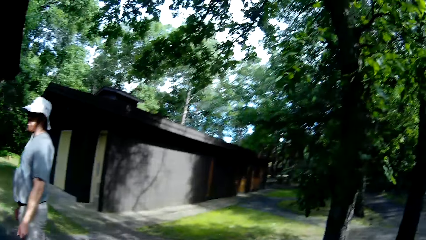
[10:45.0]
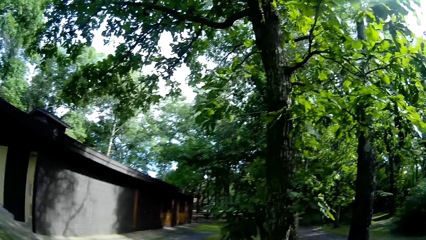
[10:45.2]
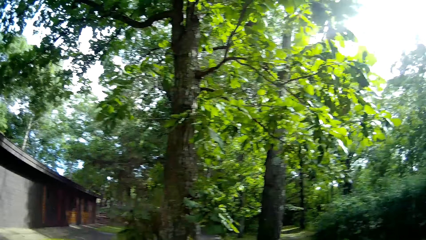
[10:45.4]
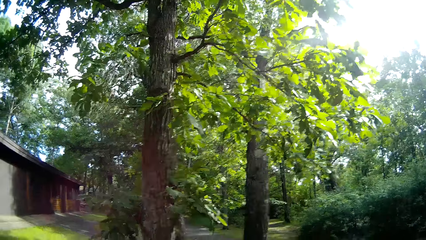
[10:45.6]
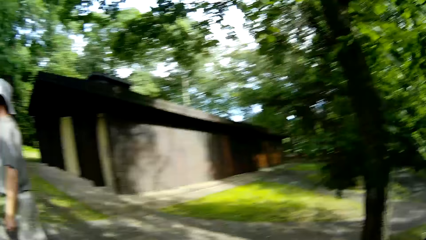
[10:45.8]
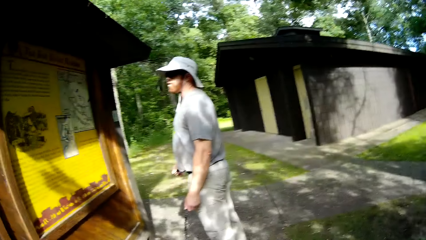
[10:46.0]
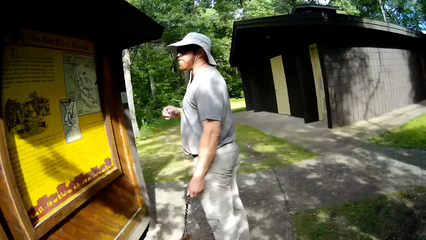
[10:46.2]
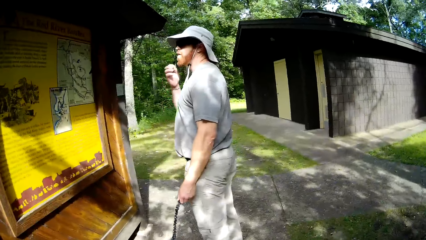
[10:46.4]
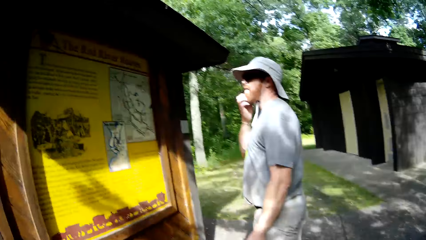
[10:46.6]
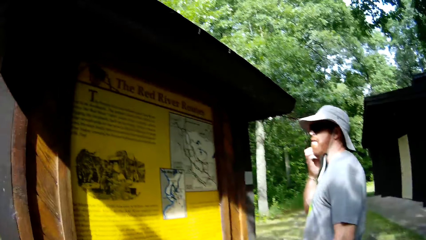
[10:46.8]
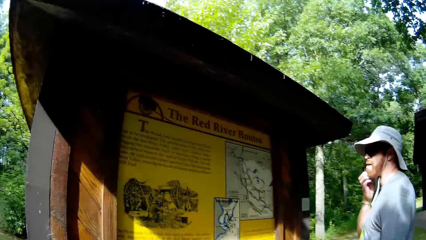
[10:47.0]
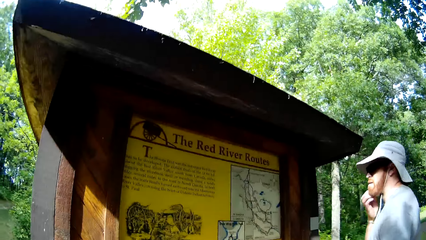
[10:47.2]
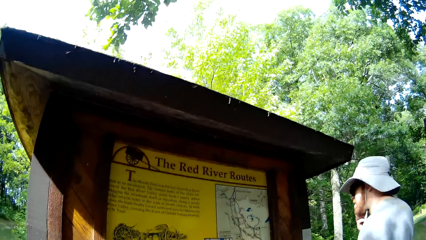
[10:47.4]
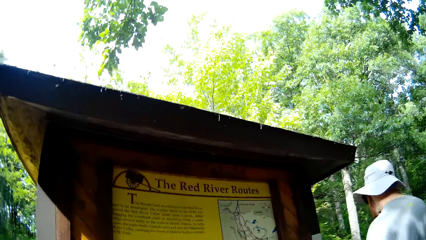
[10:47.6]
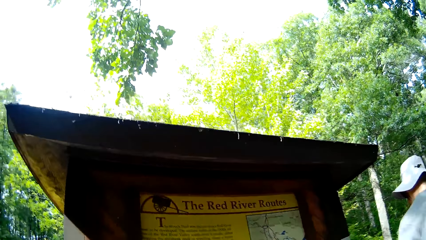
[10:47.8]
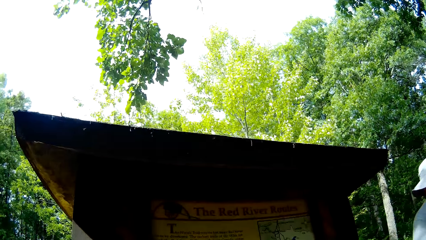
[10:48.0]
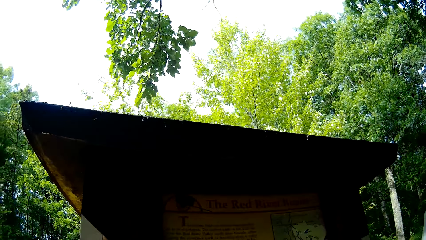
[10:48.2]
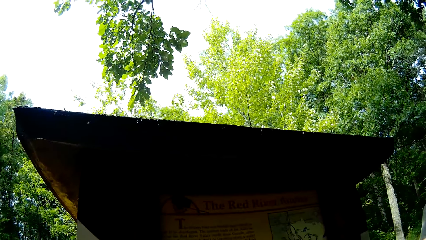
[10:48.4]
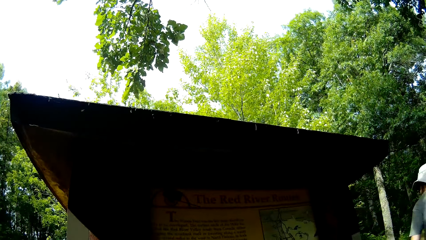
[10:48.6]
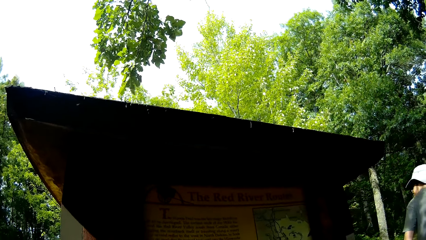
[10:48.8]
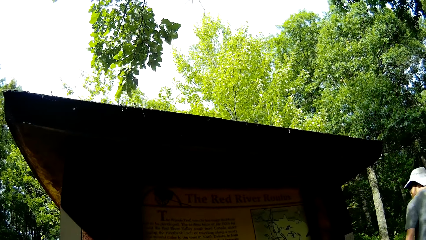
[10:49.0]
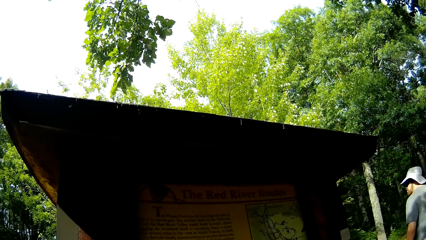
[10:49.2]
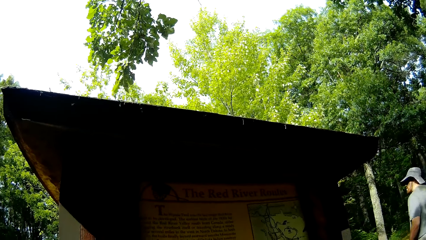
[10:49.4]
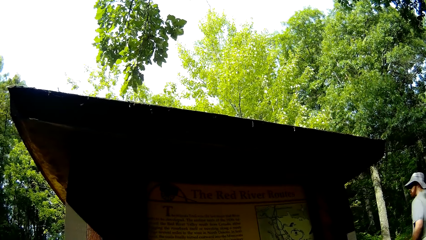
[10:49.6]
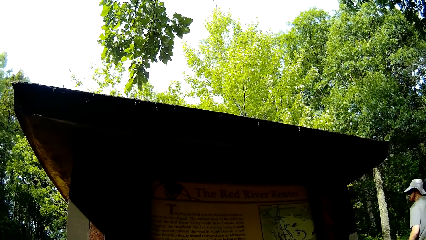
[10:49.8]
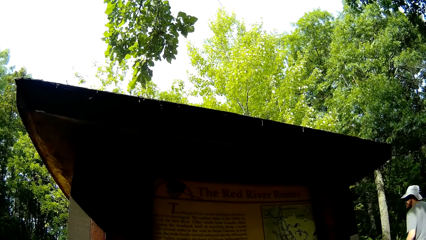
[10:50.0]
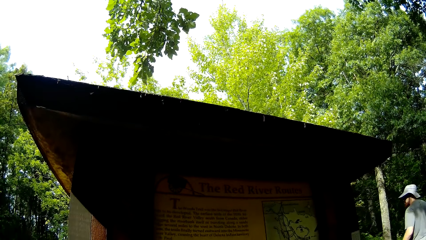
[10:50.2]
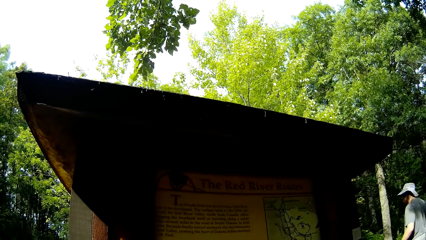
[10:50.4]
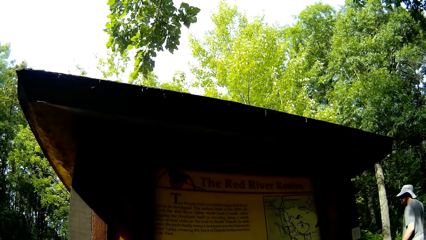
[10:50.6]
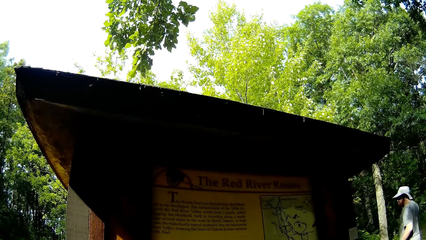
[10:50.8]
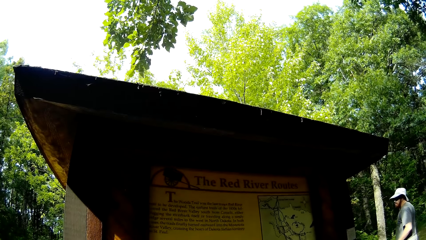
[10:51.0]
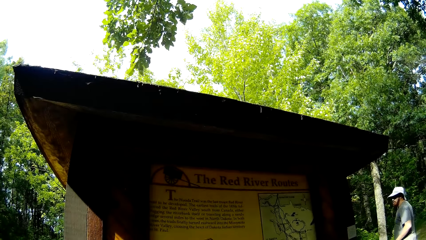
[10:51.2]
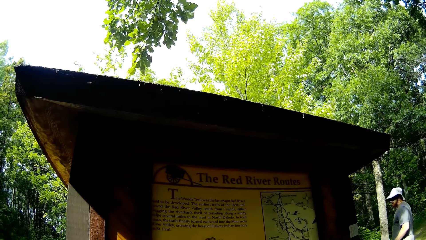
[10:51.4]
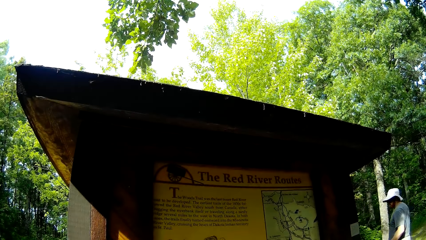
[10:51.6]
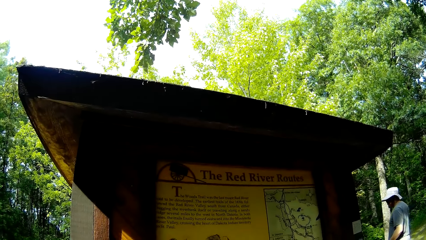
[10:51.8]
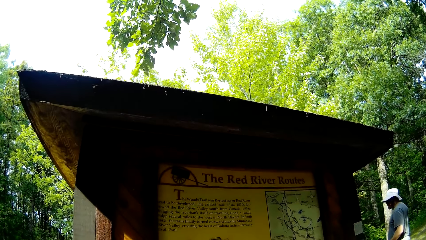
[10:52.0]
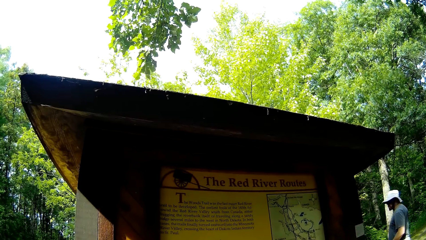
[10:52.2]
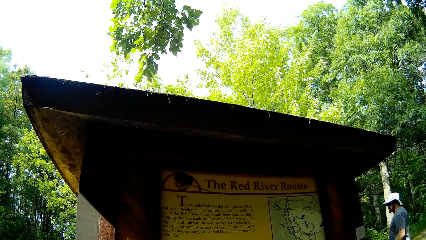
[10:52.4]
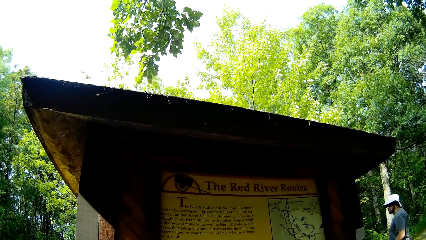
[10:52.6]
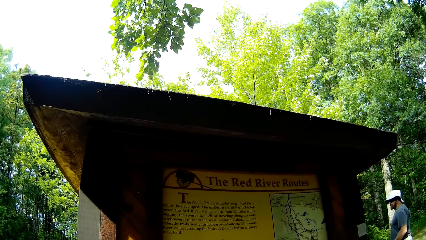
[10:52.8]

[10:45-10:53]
A man reads the sign on the wood.

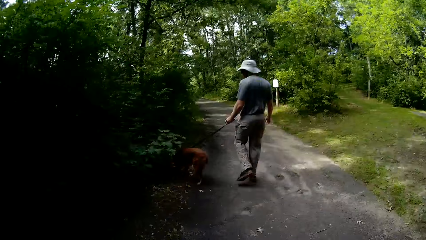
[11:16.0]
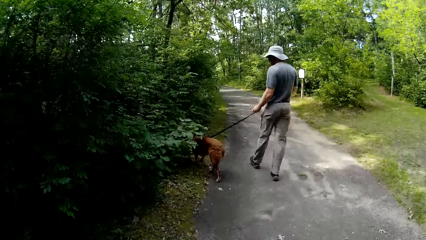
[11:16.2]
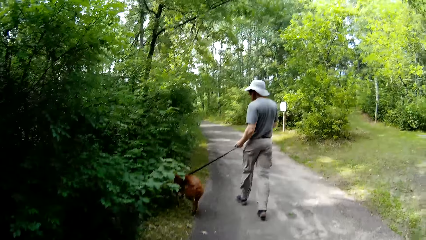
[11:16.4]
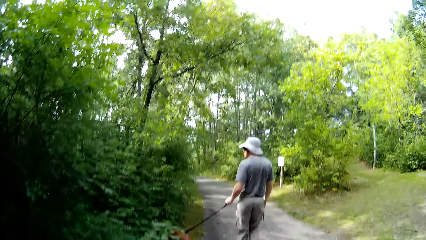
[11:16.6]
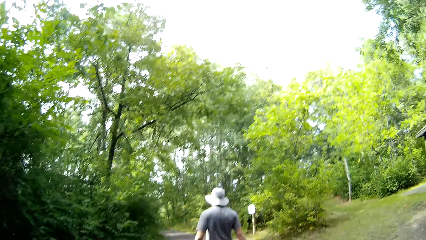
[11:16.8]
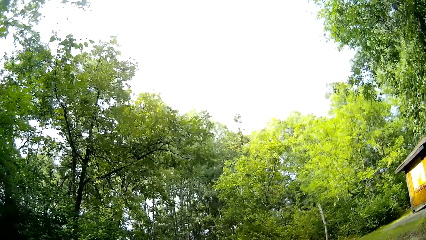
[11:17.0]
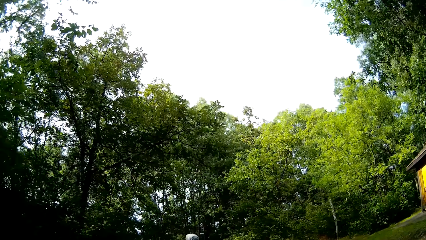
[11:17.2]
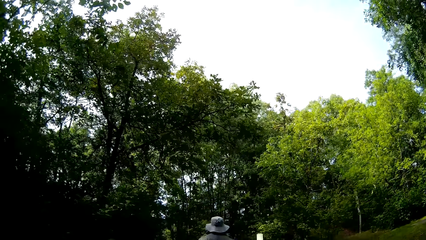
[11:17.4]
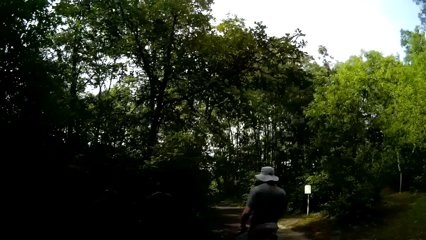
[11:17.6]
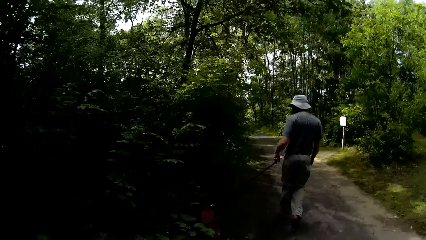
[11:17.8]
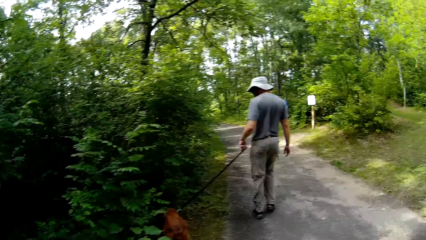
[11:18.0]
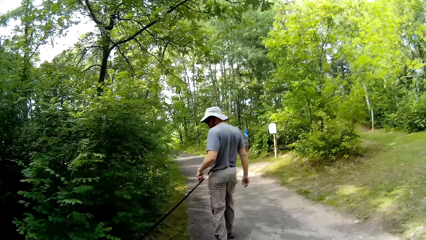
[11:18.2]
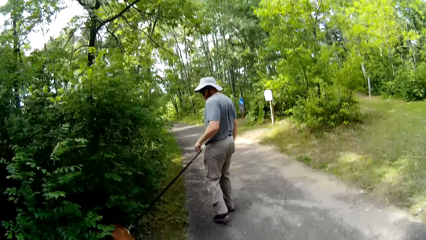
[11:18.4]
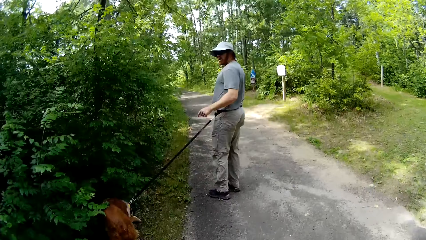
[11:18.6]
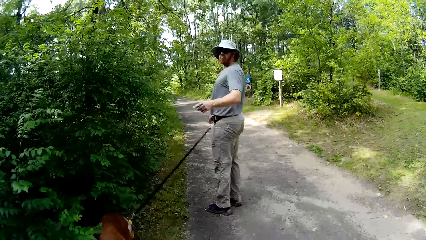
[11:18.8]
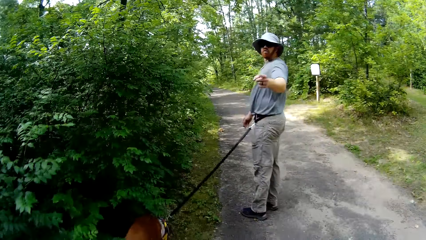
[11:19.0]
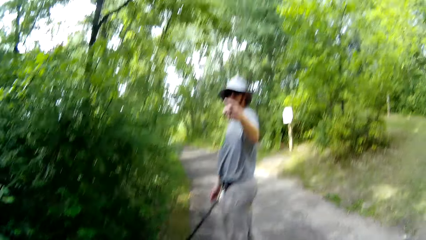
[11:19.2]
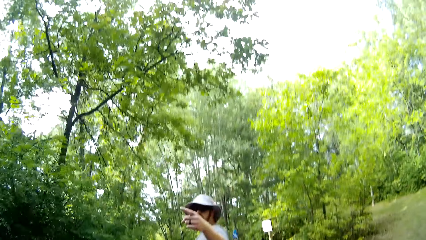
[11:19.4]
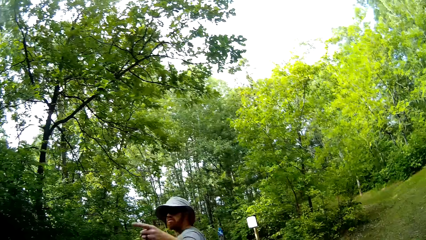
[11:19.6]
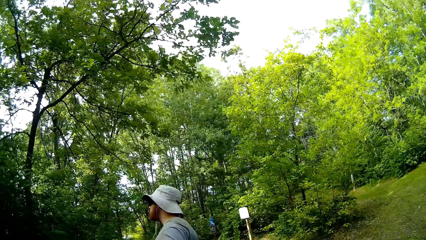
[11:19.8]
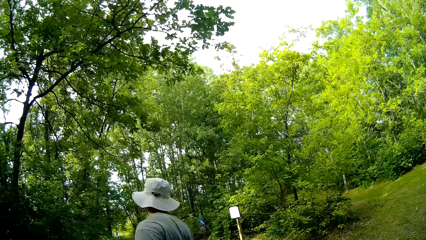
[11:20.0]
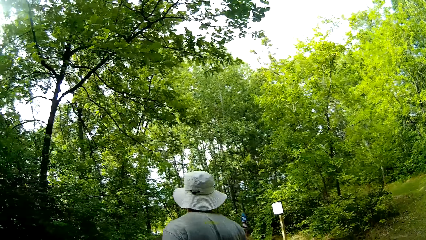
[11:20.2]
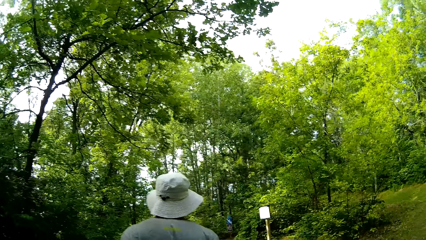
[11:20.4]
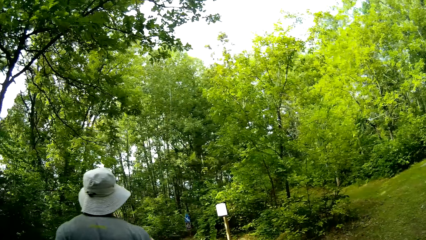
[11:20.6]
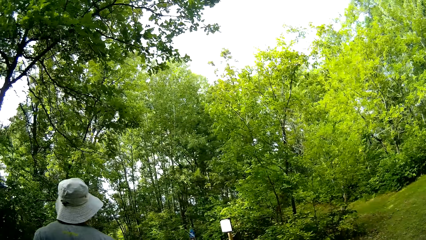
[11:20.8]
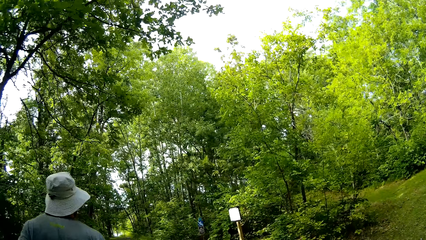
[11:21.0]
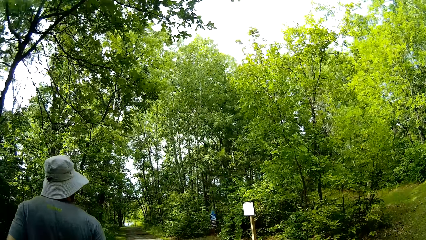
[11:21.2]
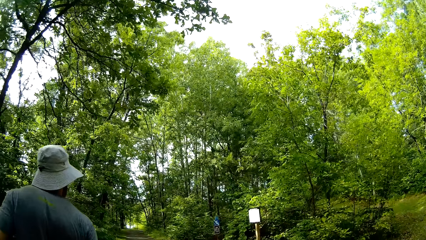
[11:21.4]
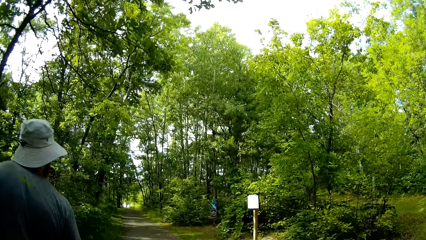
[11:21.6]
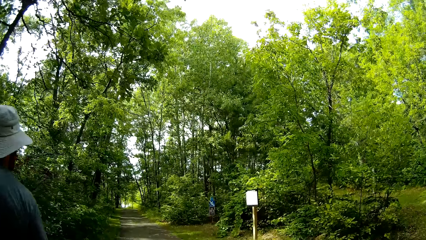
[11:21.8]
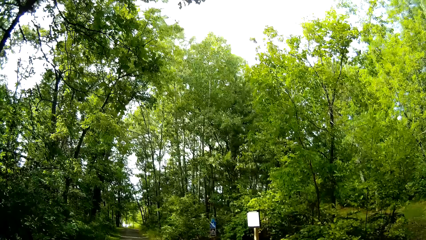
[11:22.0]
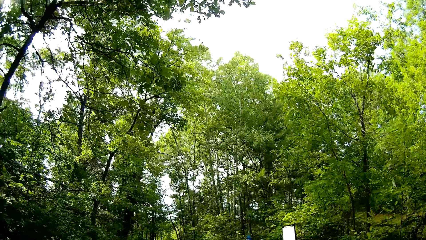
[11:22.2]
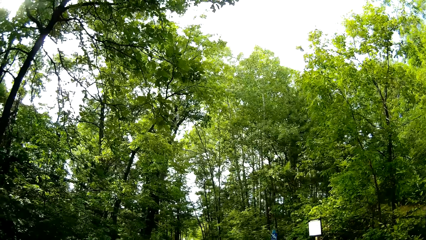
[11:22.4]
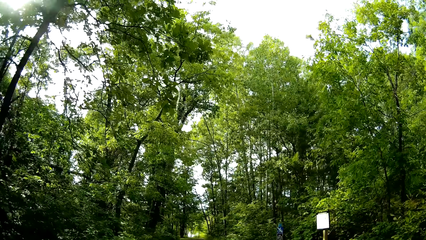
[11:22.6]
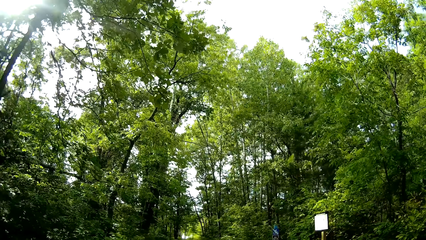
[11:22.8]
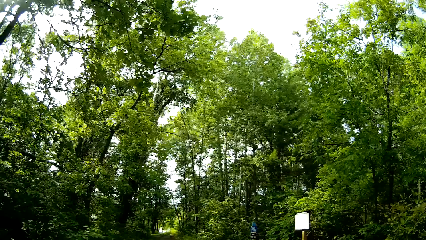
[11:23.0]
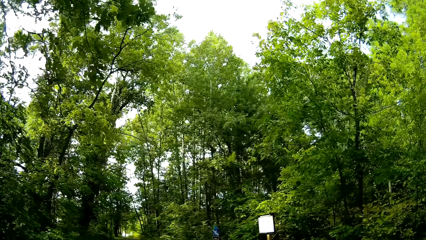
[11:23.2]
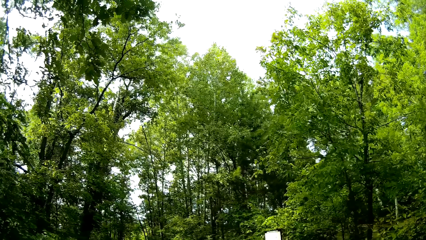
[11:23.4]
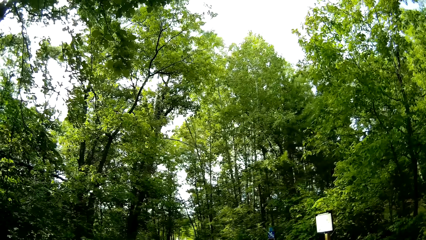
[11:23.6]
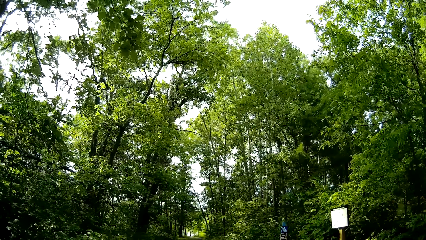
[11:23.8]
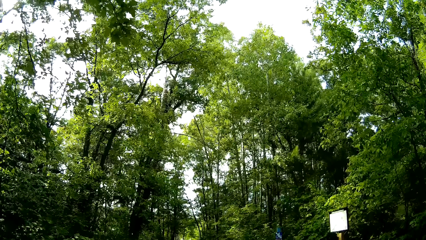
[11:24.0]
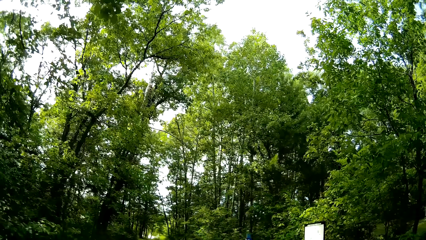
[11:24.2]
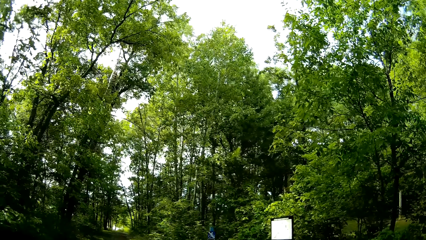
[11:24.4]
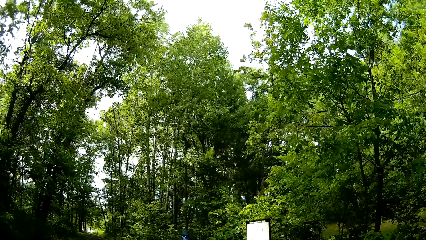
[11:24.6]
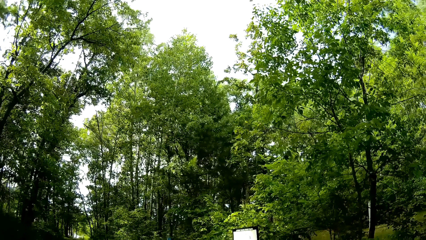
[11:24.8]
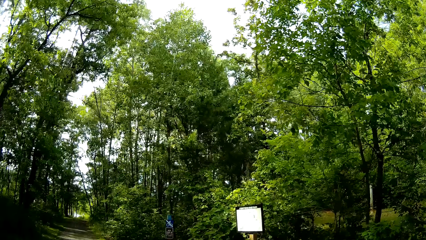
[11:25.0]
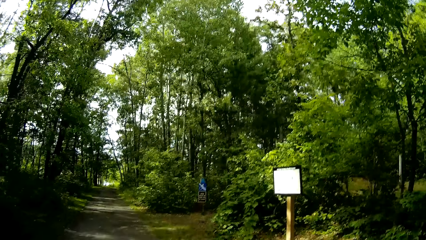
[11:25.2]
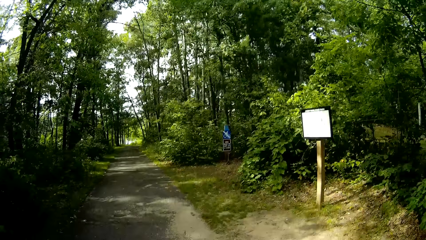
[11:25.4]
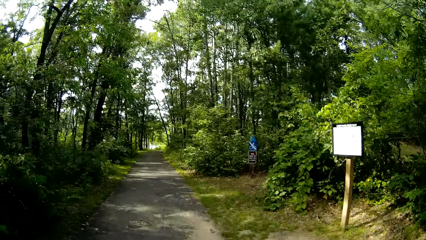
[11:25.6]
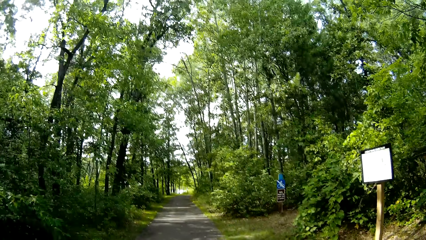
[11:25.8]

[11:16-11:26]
The camera wearer walks down the forest. A man converses with the camera wearer.
